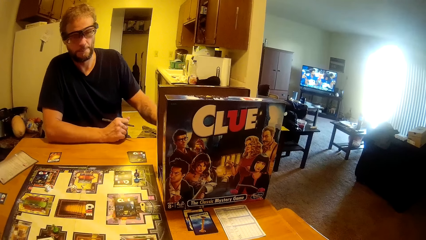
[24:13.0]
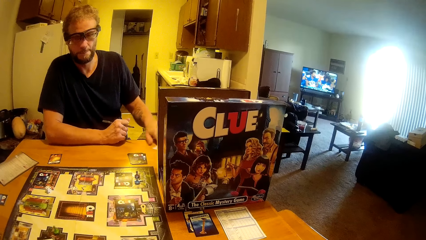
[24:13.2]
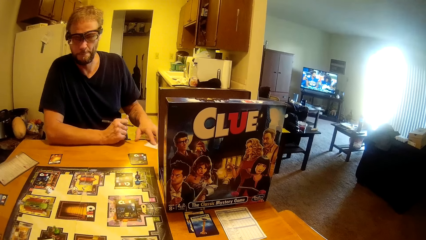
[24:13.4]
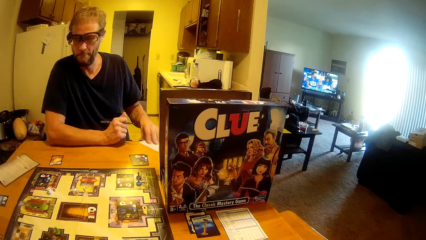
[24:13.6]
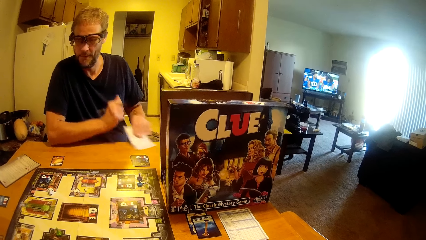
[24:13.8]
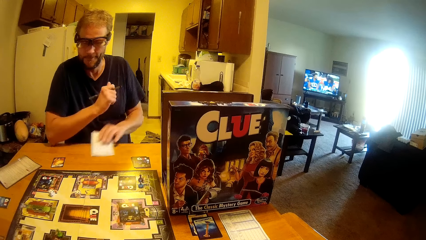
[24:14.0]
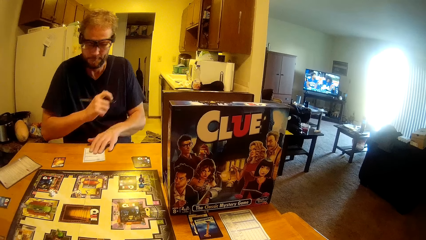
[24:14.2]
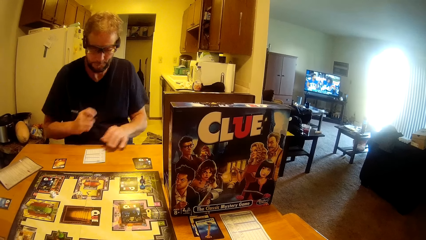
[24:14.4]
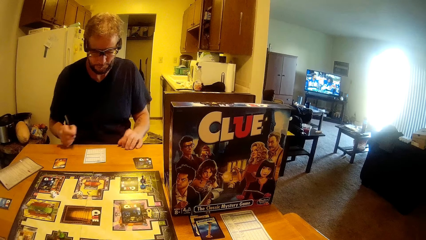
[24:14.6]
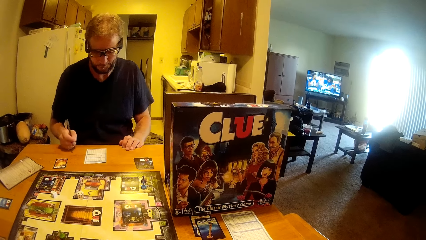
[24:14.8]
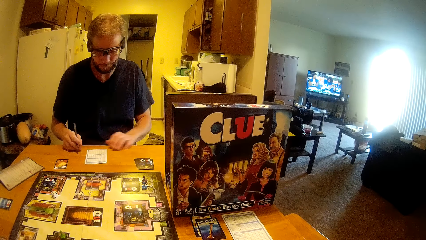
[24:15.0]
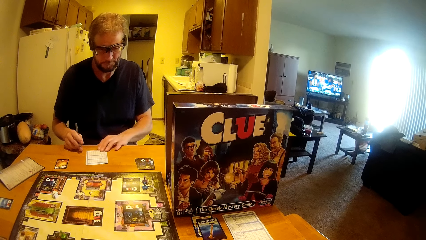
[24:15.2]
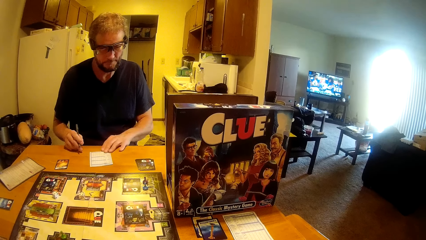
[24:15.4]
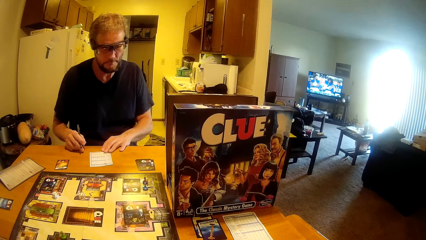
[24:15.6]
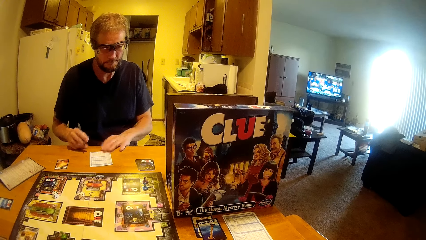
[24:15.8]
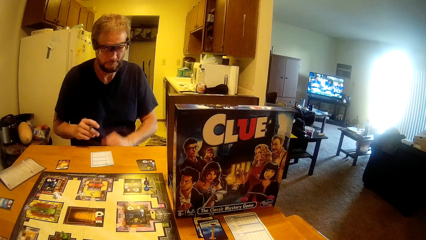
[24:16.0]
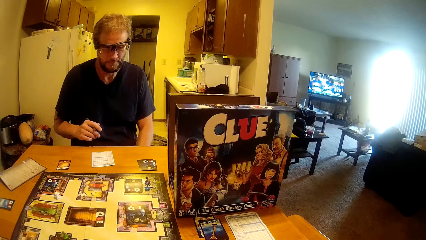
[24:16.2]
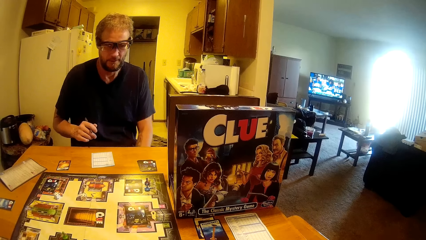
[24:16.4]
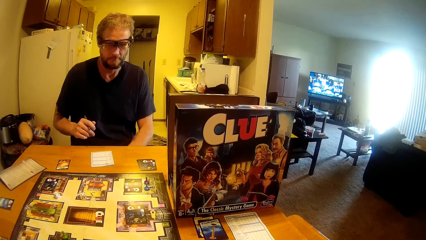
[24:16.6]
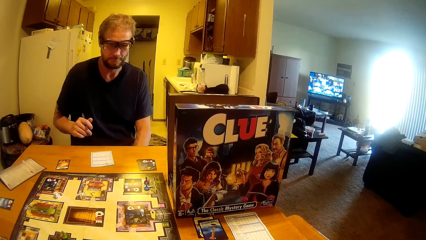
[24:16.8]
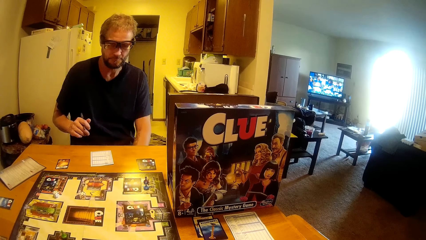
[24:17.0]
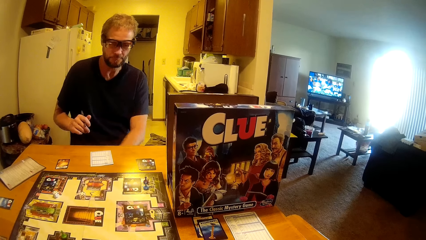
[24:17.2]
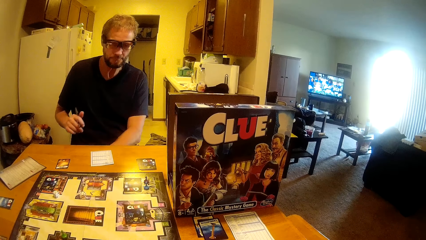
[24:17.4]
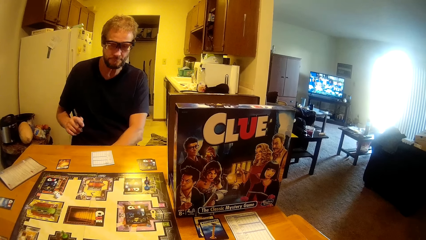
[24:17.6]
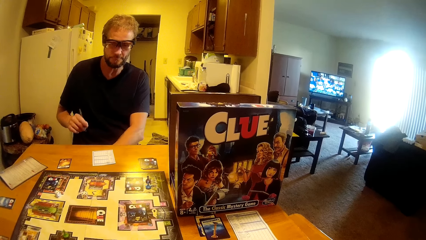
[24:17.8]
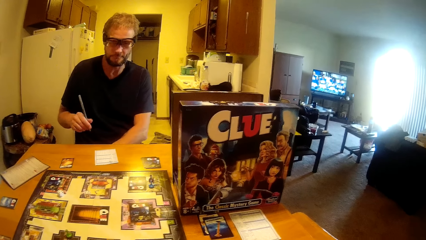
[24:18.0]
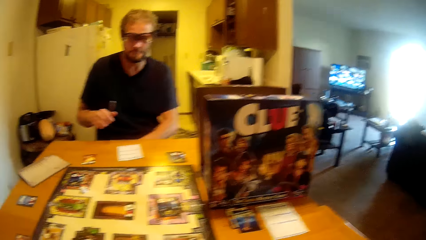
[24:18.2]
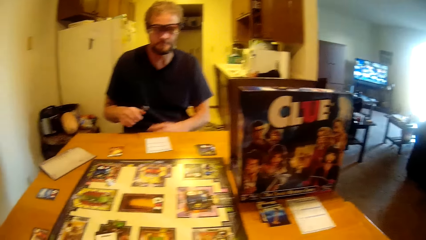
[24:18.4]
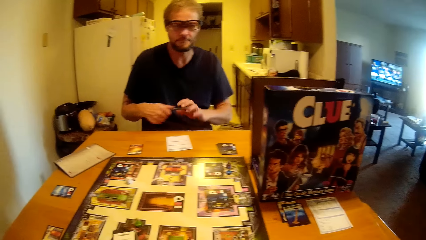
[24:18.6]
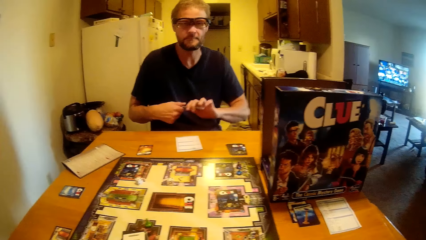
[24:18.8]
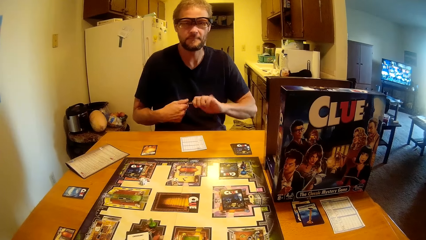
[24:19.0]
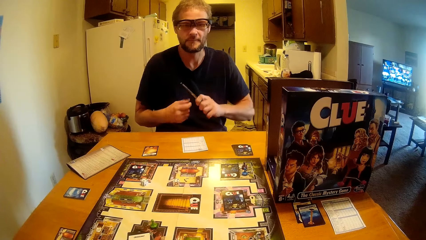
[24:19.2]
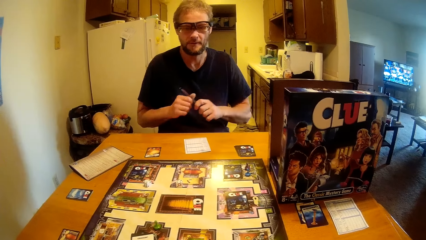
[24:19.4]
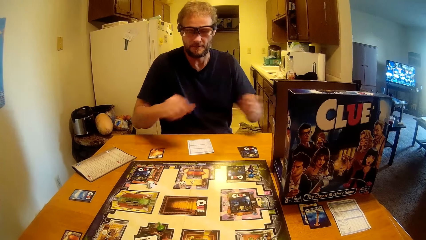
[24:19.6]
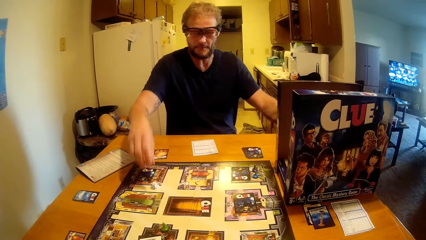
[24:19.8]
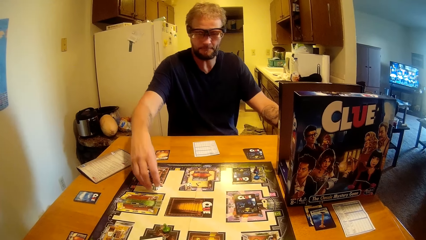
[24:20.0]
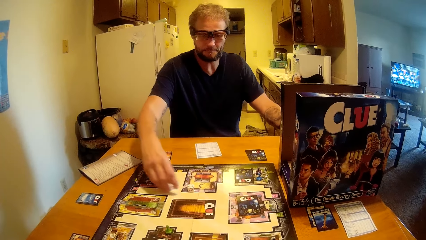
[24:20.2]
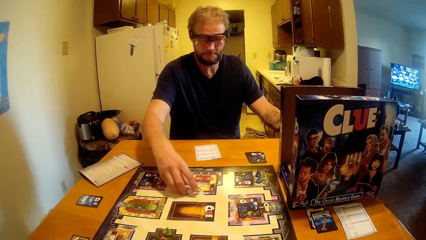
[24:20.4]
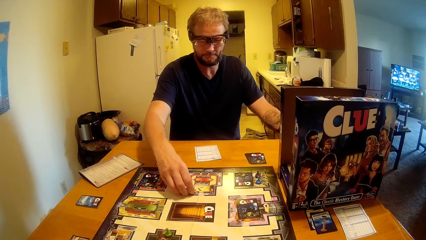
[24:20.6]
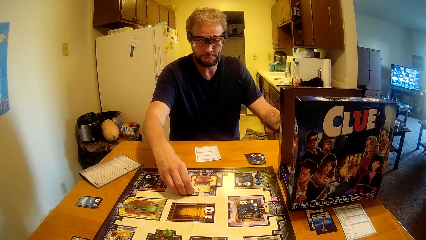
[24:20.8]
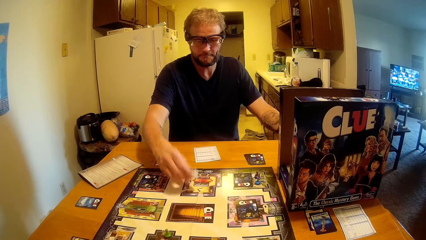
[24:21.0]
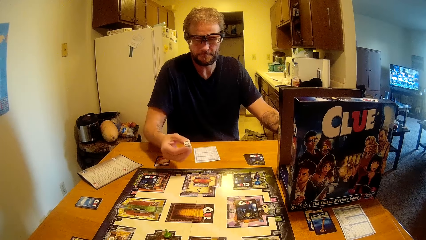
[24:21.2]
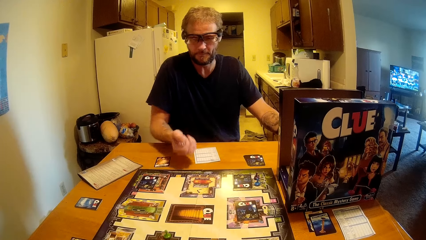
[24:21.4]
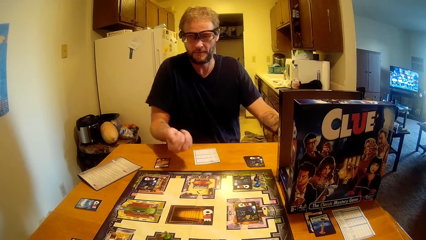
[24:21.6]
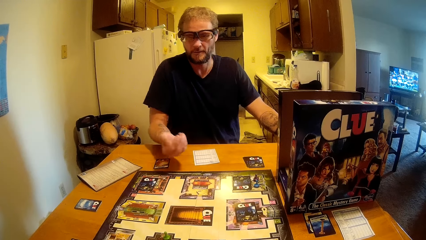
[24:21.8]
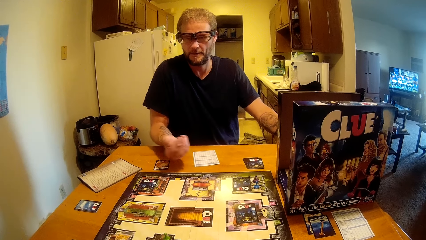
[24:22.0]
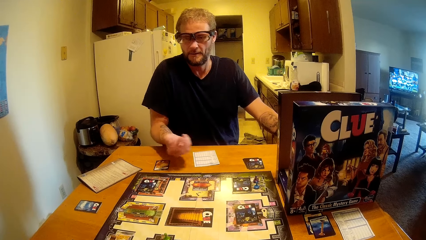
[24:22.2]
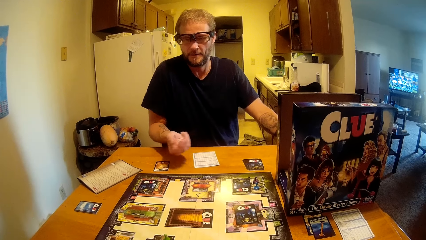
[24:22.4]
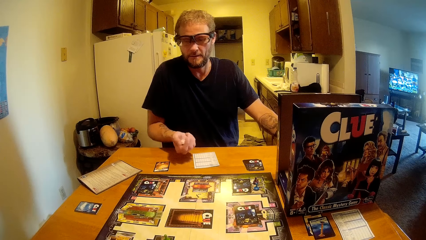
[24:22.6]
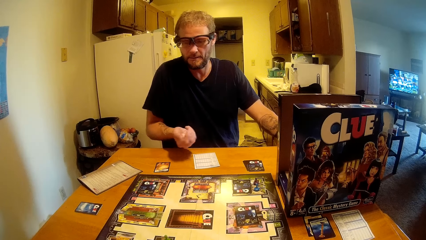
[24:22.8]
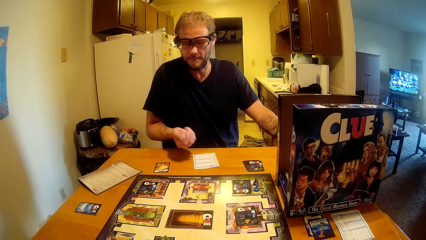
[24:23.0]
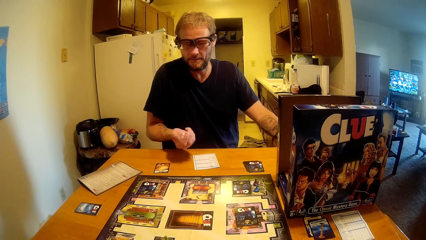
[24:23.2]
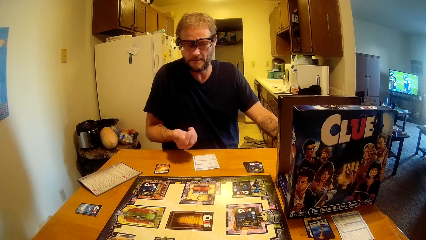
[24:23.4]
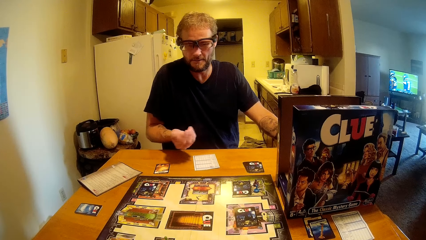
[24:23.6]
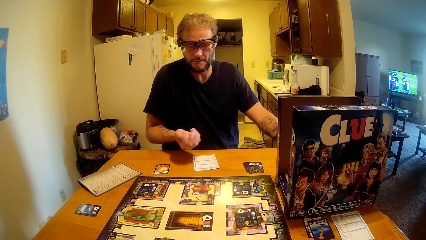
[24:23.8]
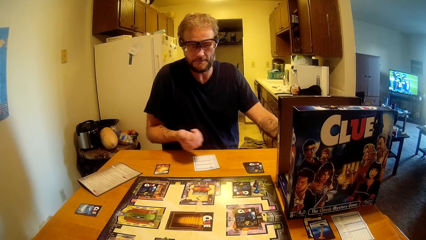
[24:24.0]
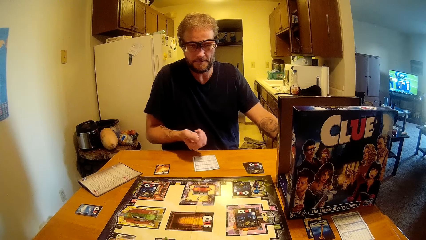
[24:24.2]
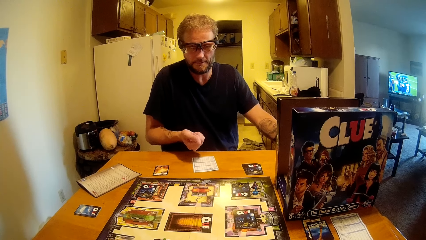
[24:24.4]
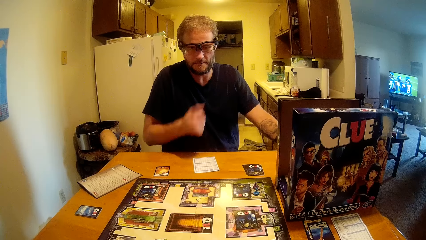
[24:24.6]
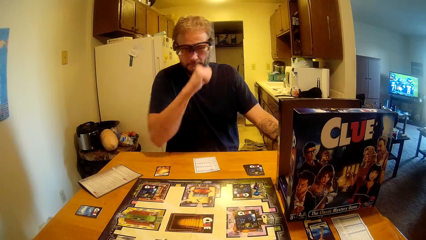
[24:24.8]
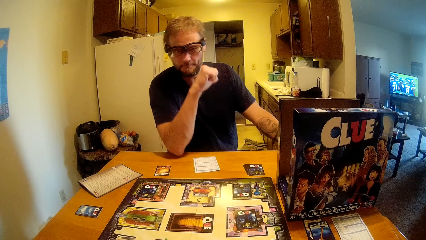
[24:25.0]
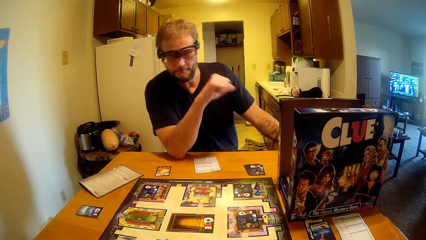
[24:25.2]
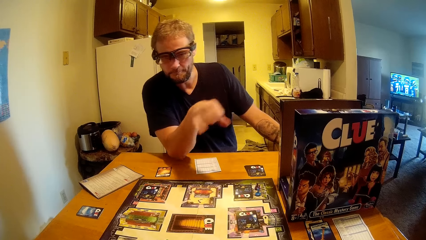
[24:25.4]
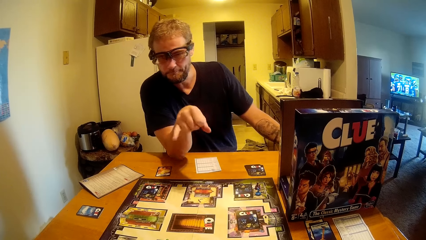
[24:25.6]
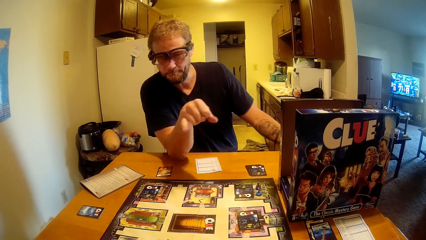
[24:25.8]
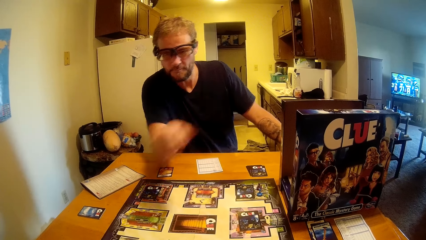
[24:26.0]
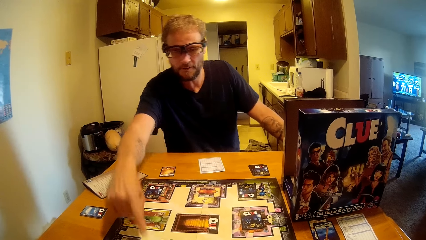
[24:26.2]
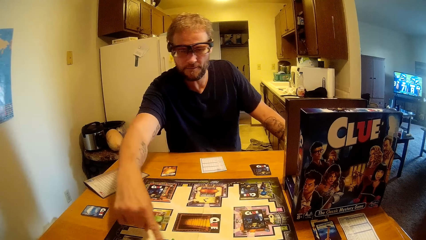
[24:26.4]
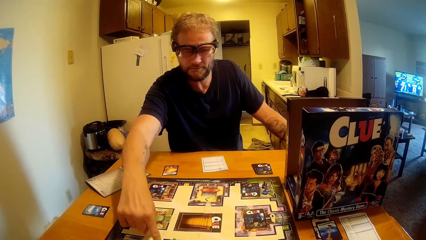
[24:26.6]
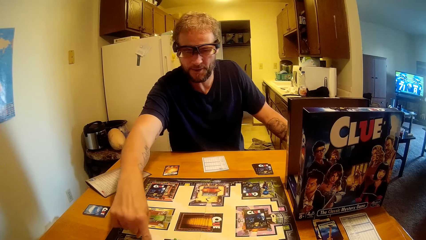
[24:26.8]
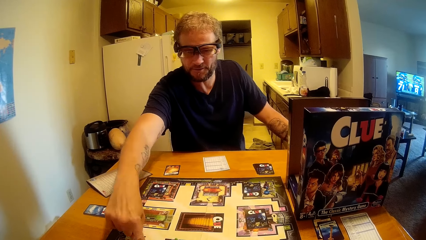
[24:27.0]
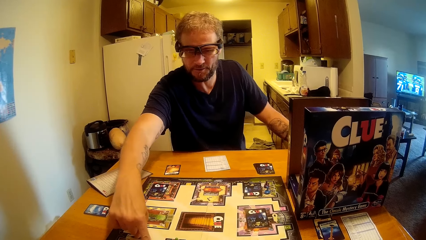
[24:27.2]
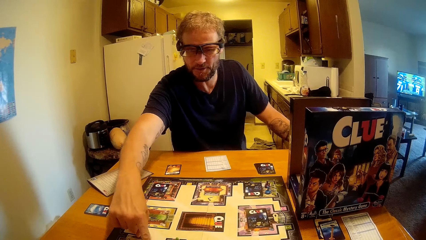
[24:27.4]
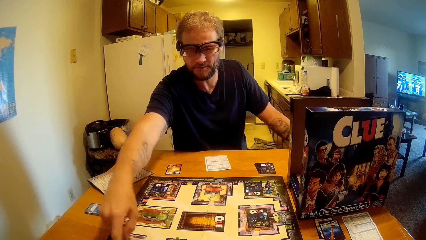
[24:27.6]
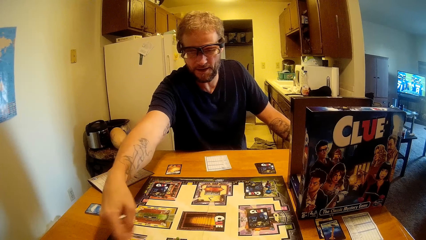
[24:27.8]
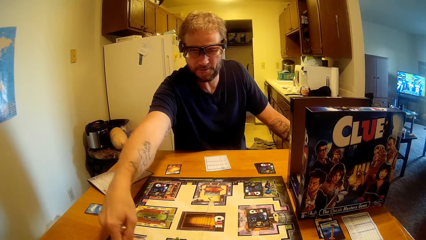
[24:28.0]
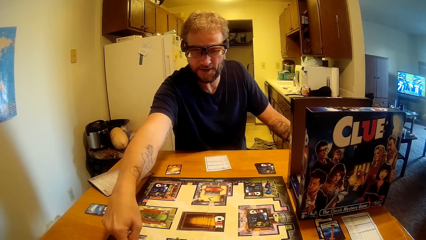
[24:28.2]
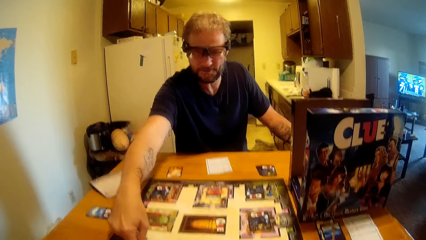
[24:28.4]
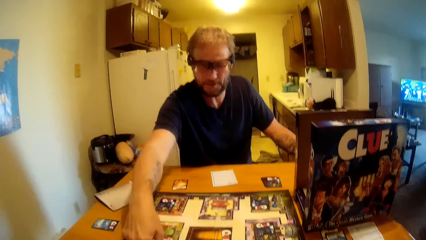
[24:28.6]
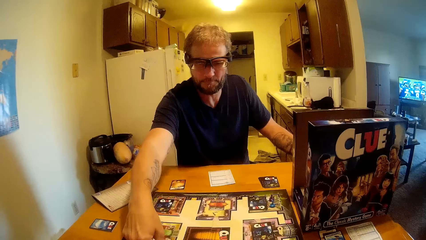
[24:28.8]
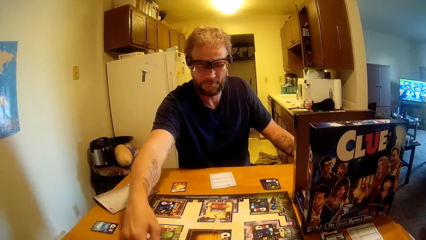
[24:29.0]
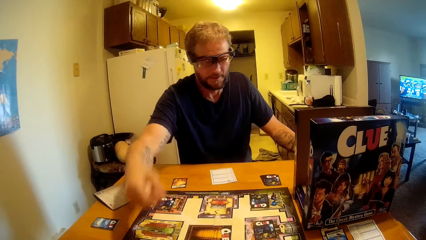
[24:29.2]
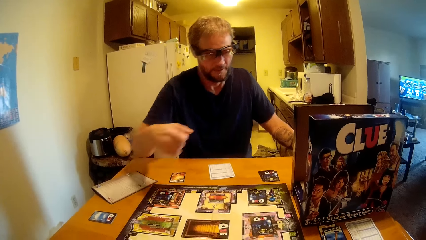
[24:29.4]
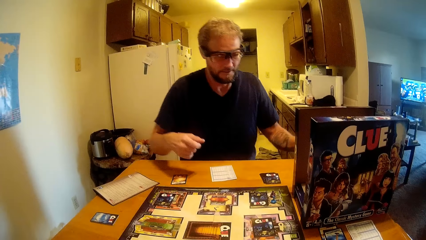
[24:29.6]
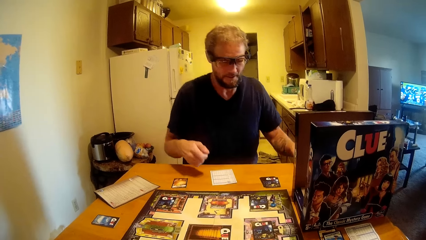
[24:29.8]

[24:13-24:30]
A man picks up the pen. The man takes up the slip of paper from the table. The man touches the paper on the table. The man touches on his thighs. The man exchanges the pen from one hand to the other. The man puts the pen away. The man takes up the dice on the board. The man rolls the dice. The man touches the game piece on the table. The man points on the board. The man converses with the camera wearer.
